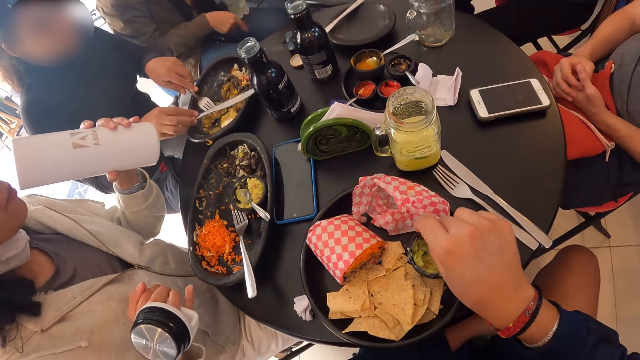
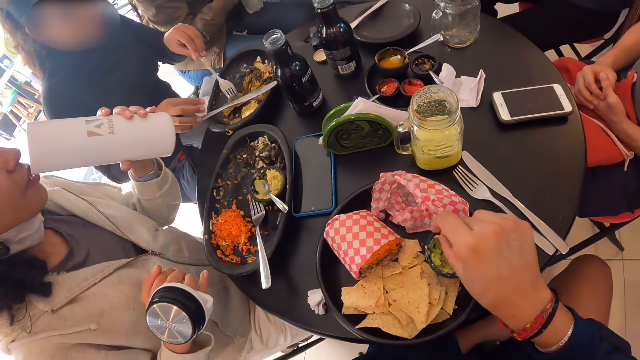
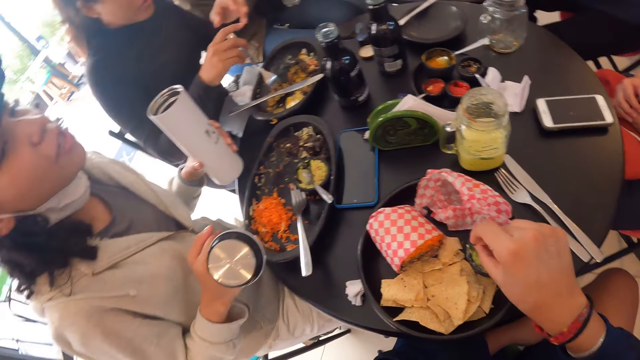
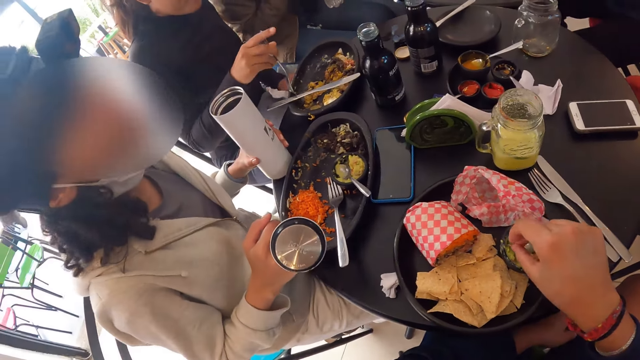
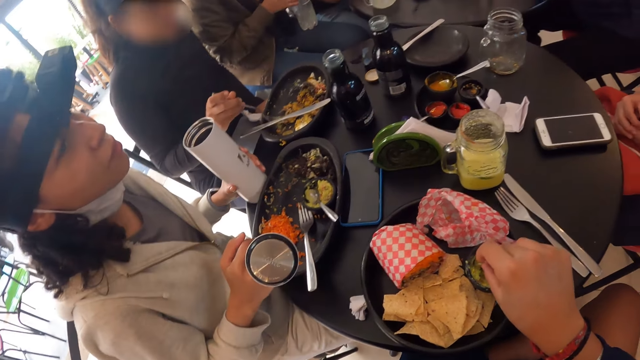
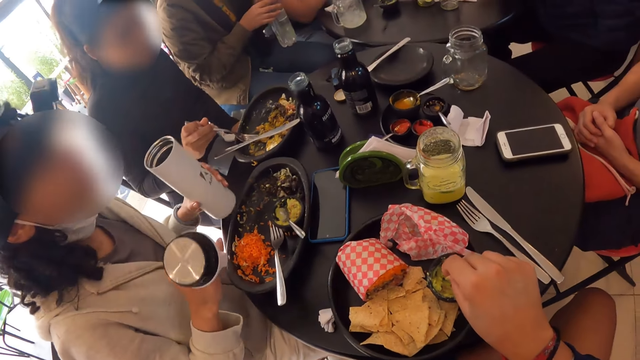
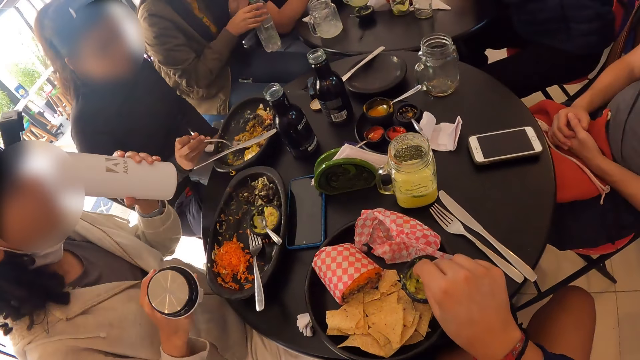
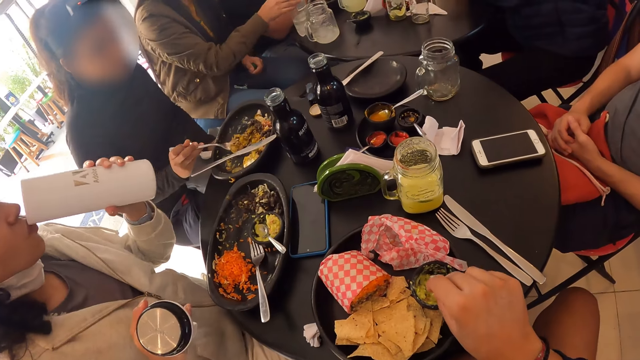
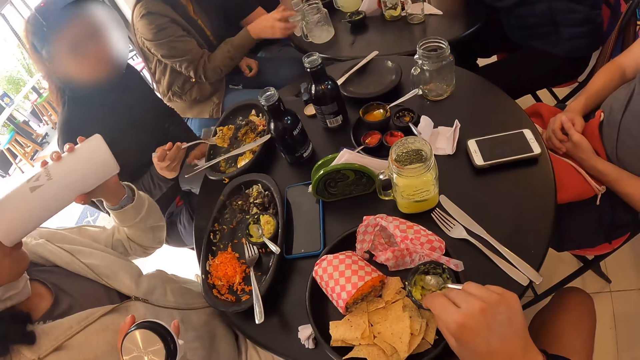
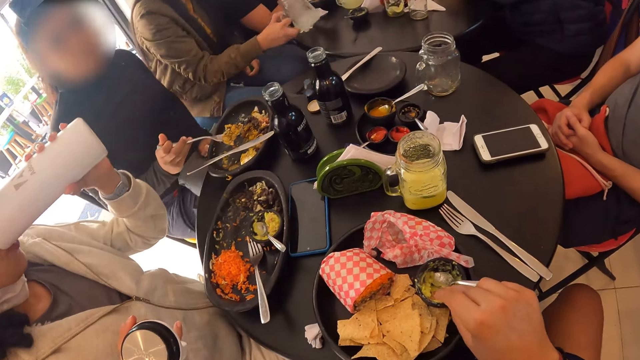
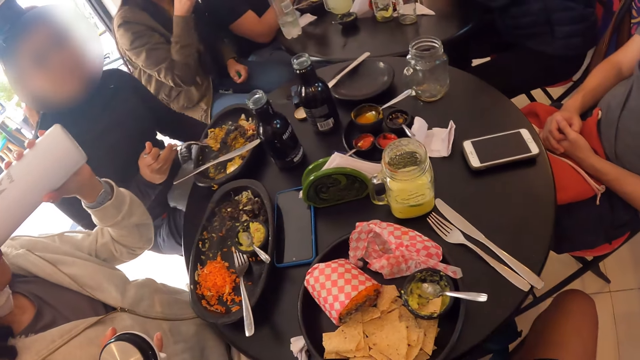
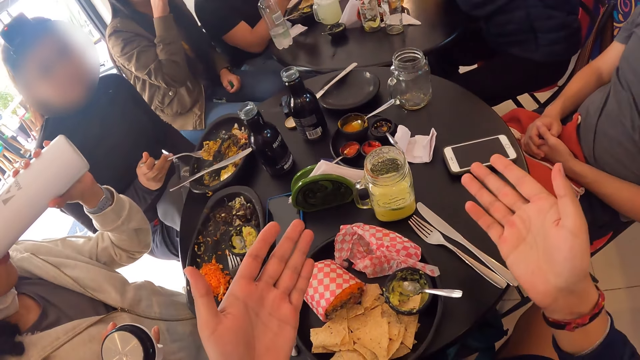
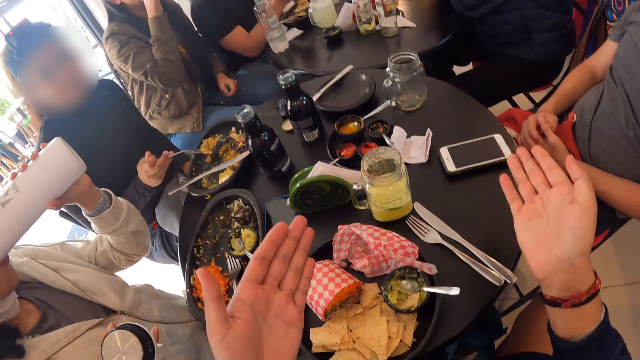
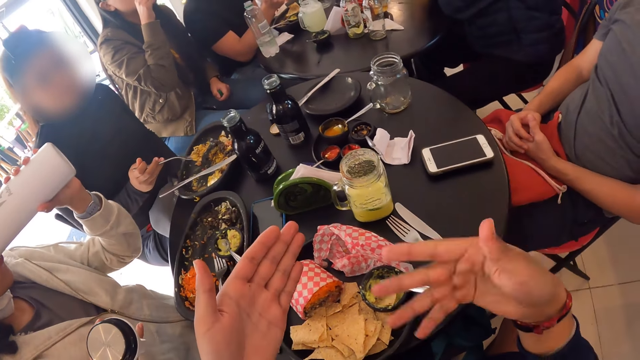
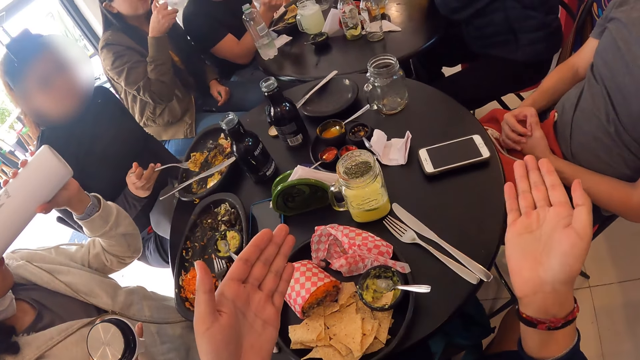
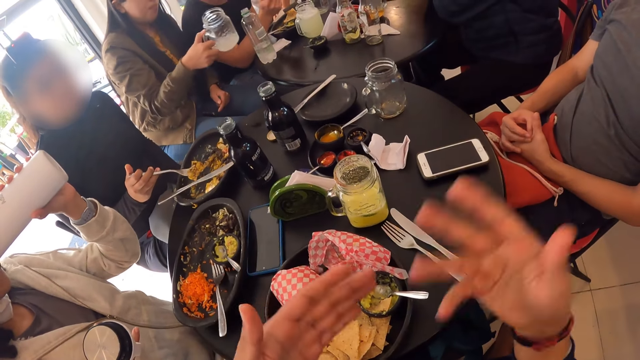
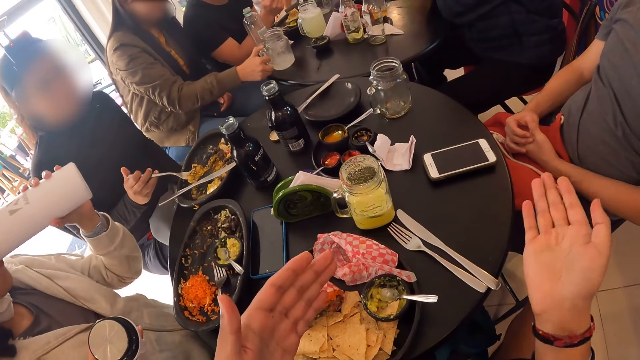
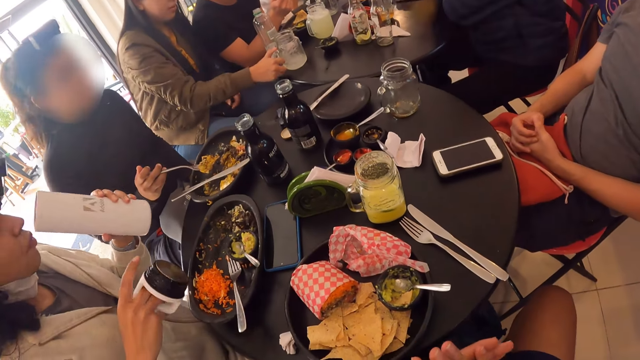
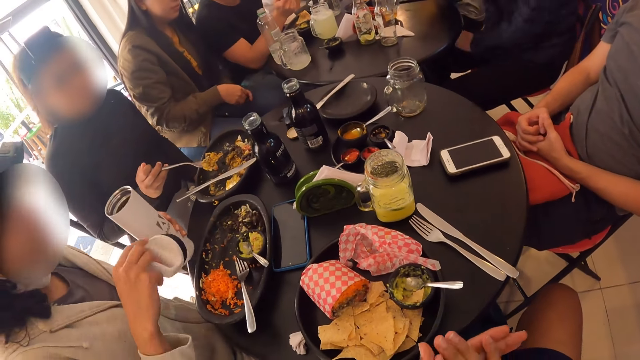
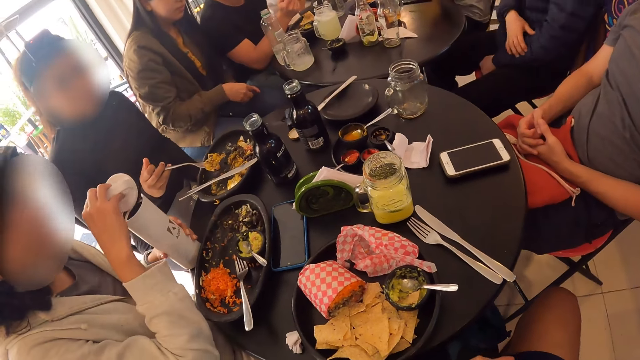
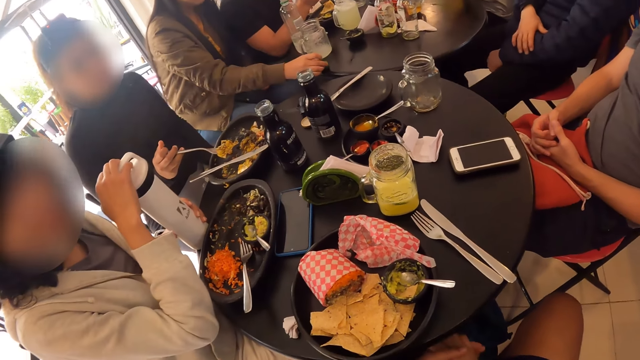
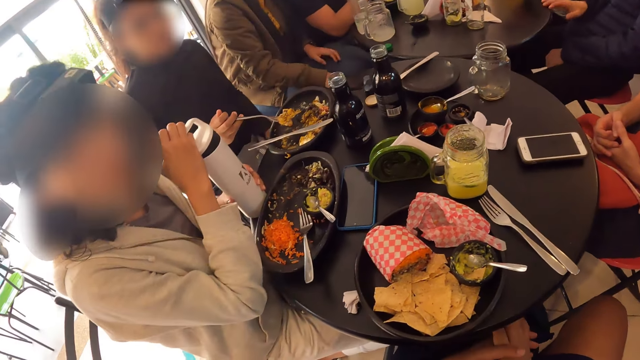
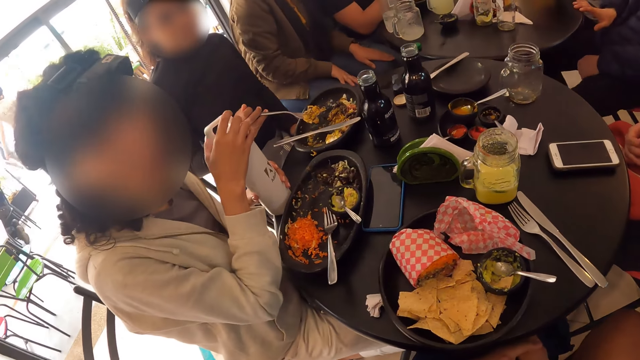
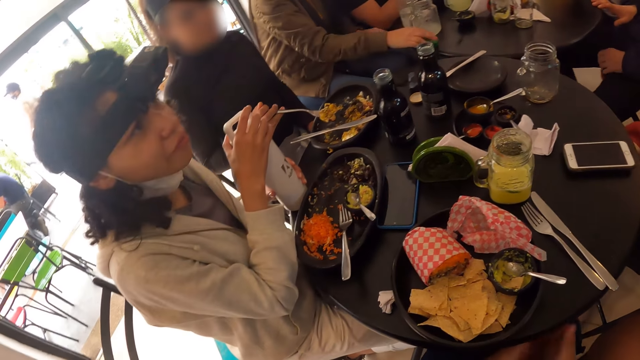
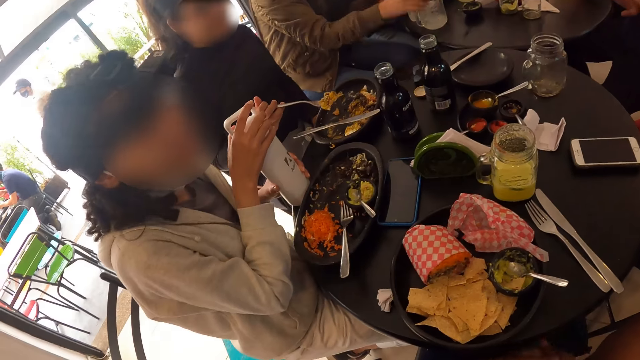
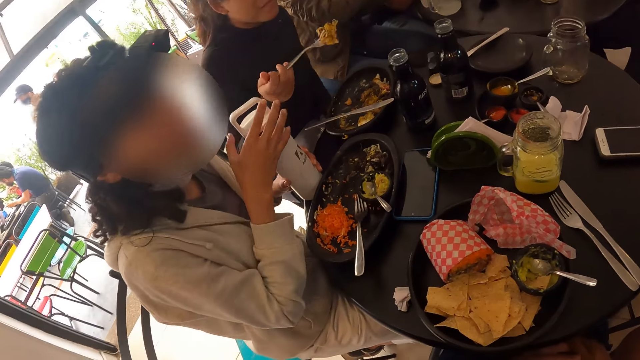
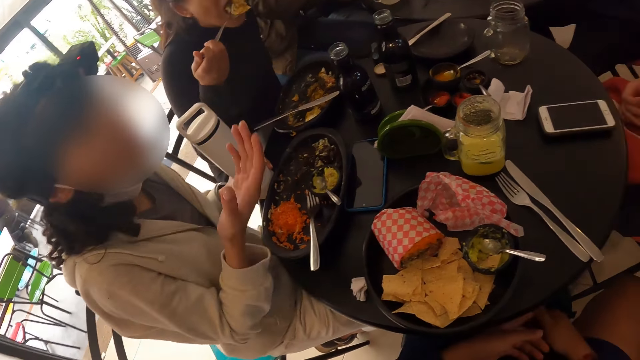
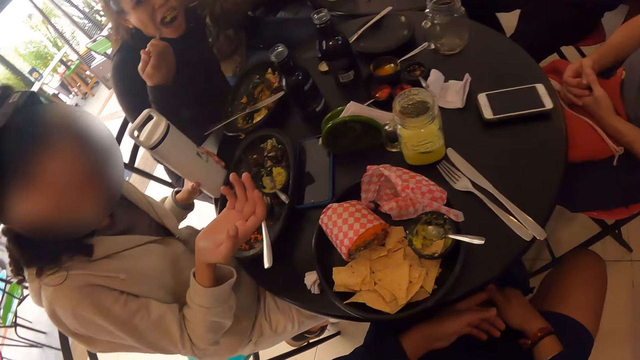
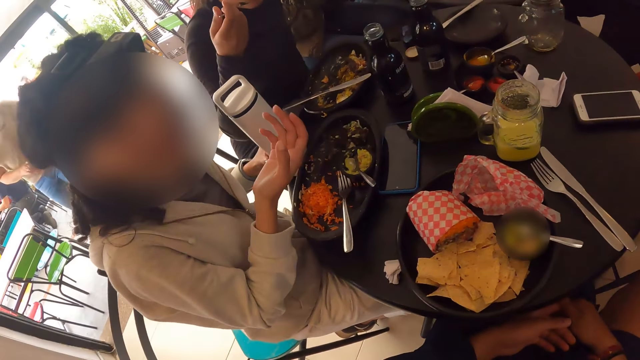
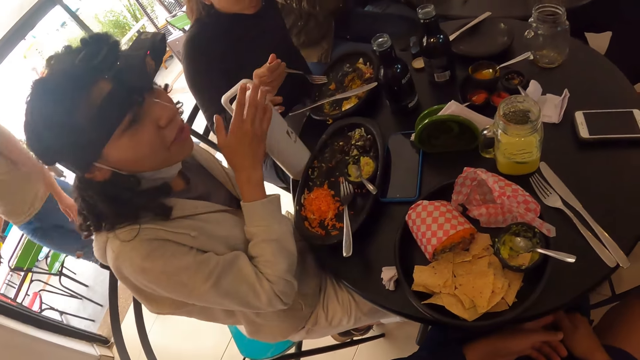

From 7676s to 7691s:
The woman drinks from the water bottle in her left hand. Another woman grabs a cup of lemonade with her right hand. The camera wearer drops the food. The other woman drinks from the cup of lemonade in her right hand. The camera wearer talks to people. The other woman drops the cup of lemonade on the table with her right hand. The first woman closes the water bottle with her right hand. The camera wearer interacts with a person. A third woman eats from the fork in her right hand.

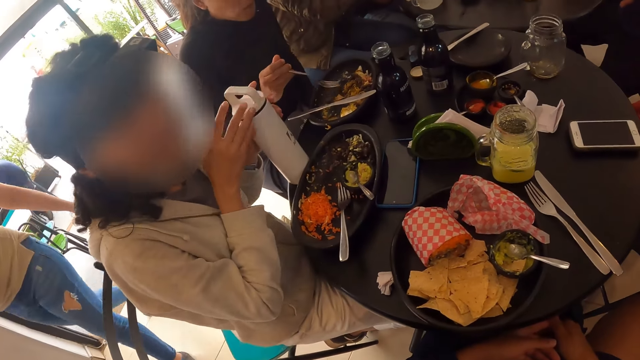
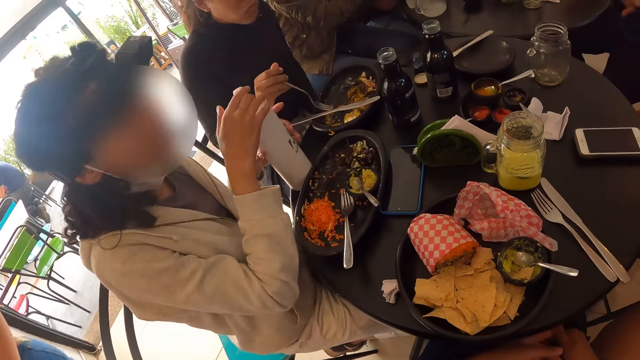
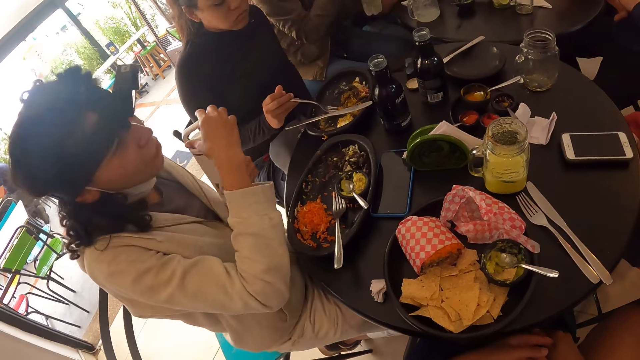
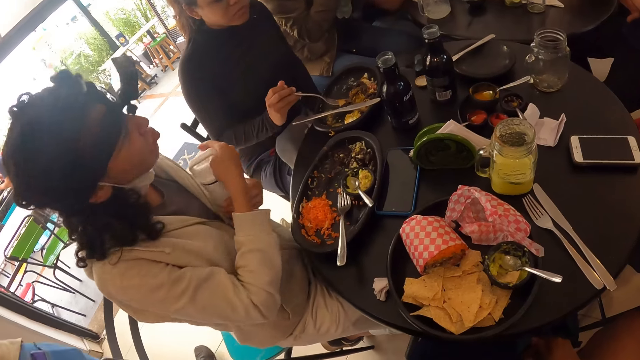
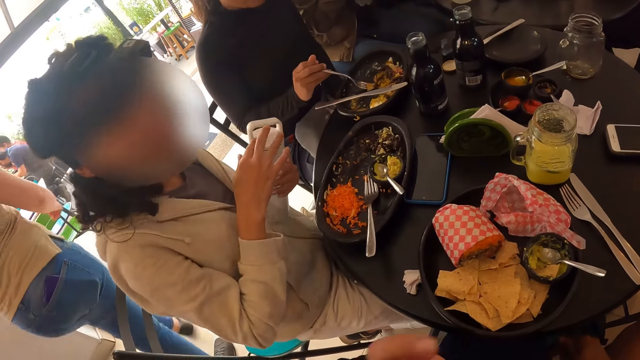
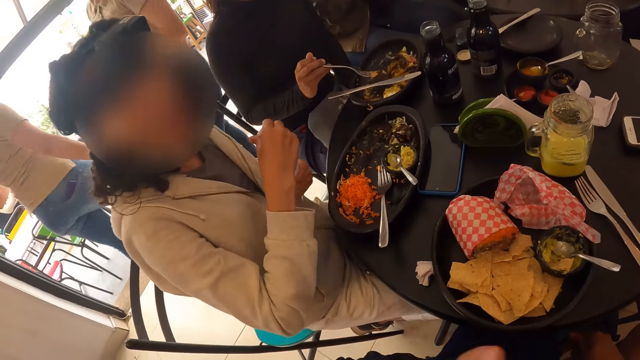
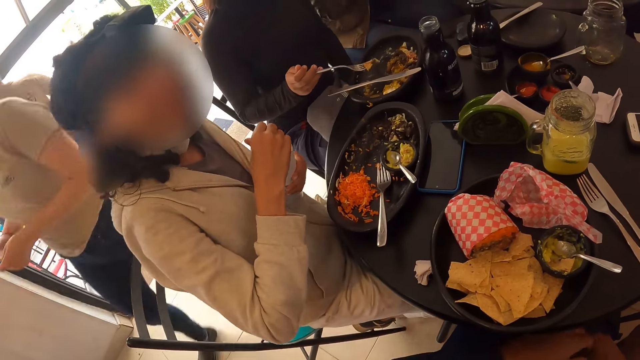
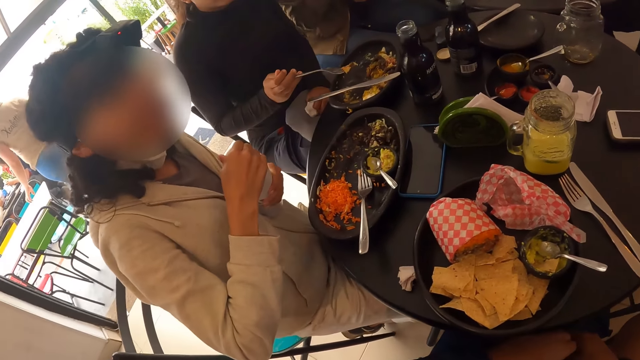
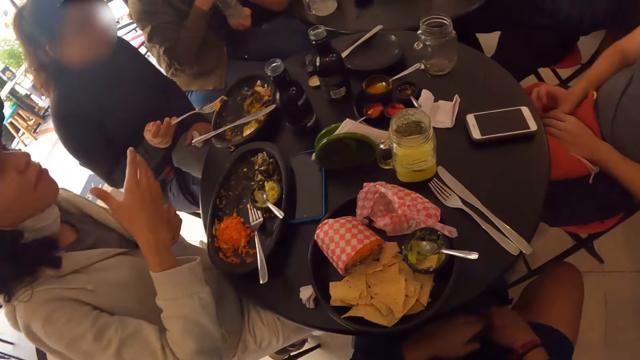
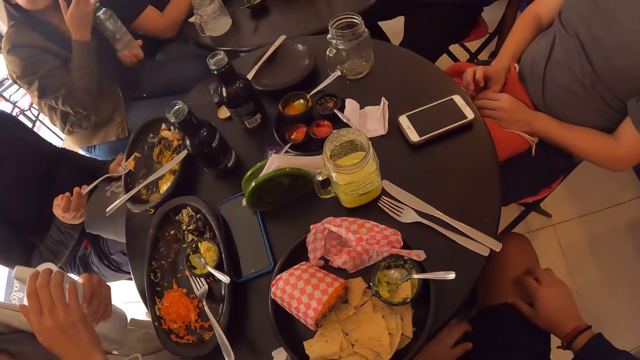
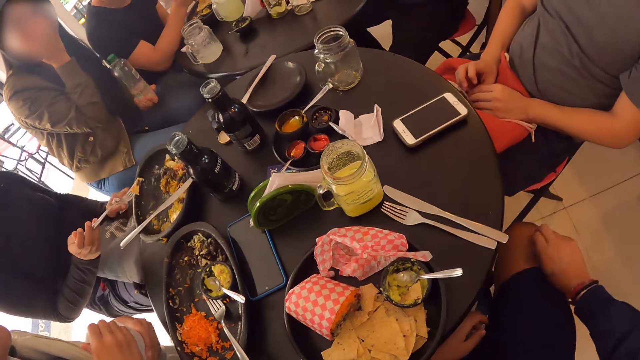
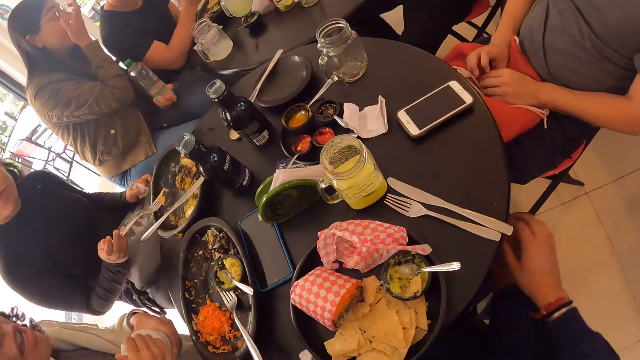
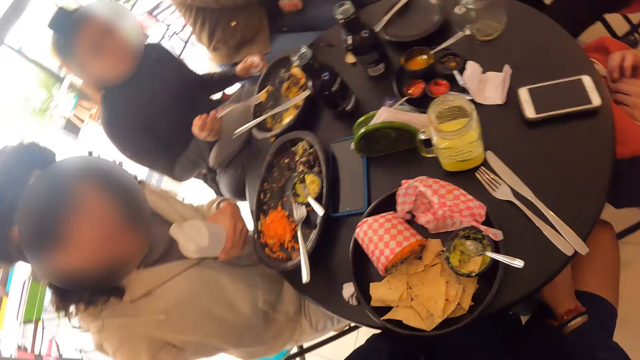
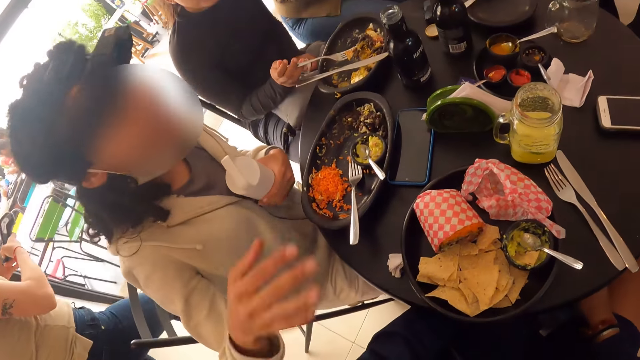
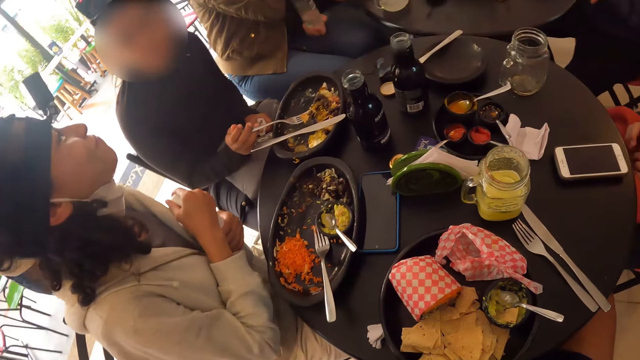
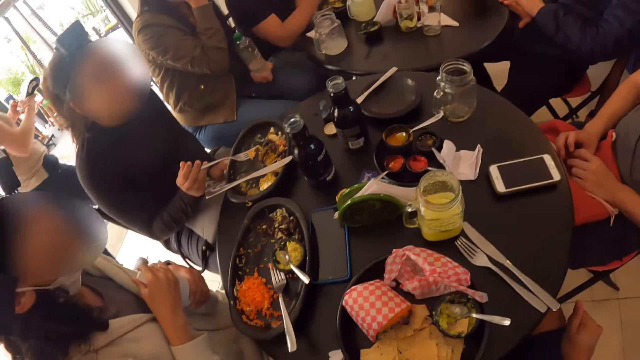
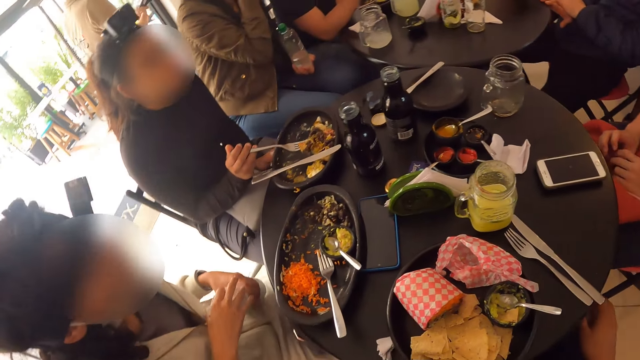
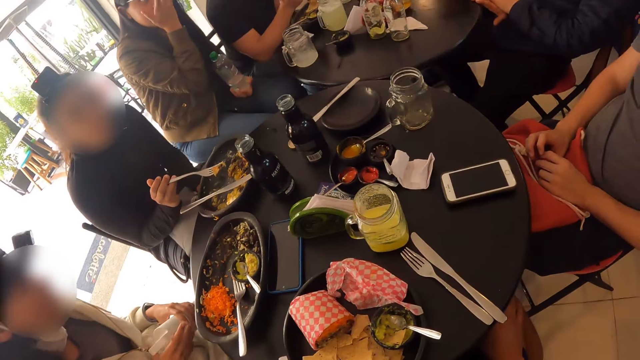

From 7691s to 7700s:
A woman takes vegetables from the plate with the fork in her right hand. The camera wearer adjusts his shorts. They look around.
